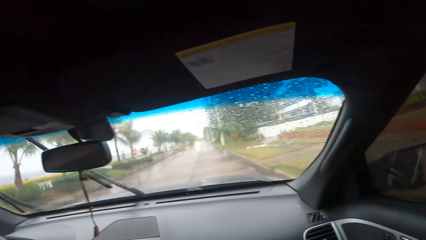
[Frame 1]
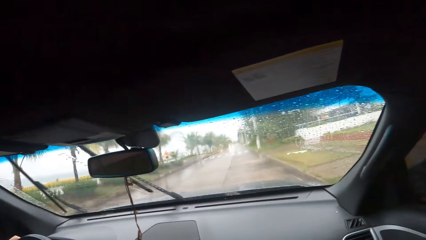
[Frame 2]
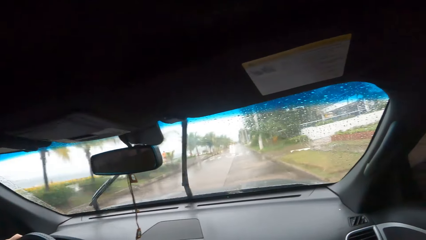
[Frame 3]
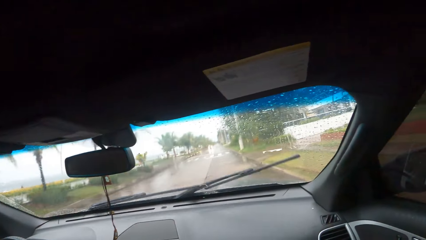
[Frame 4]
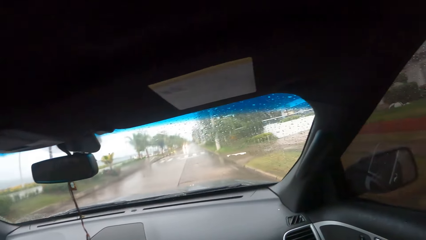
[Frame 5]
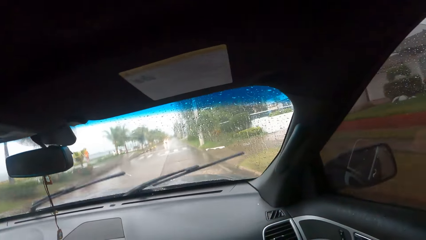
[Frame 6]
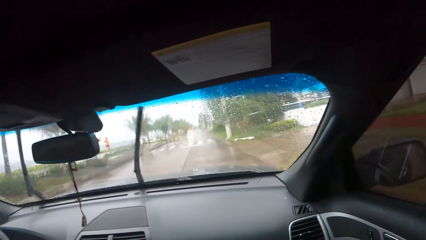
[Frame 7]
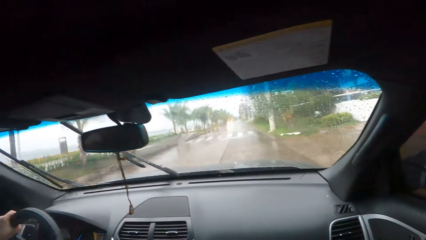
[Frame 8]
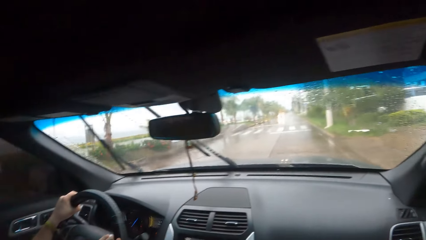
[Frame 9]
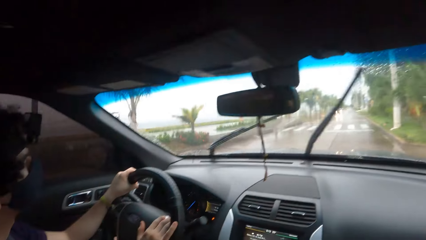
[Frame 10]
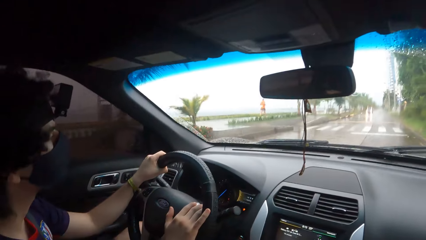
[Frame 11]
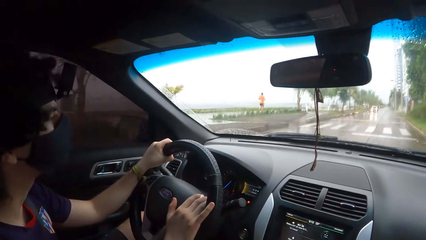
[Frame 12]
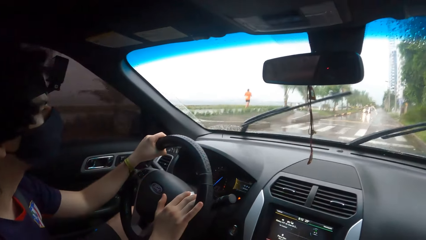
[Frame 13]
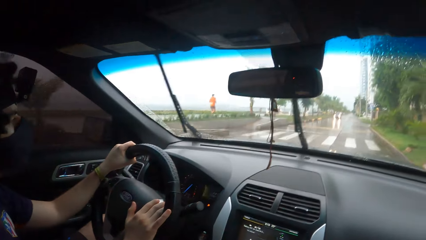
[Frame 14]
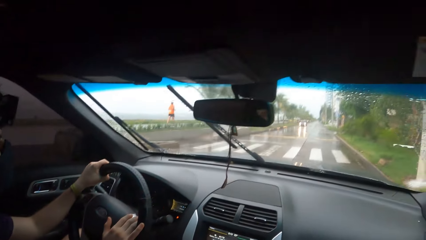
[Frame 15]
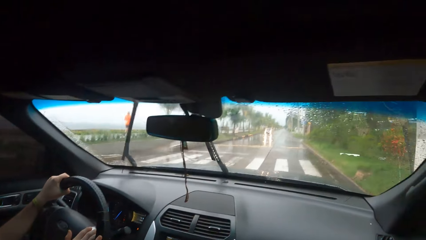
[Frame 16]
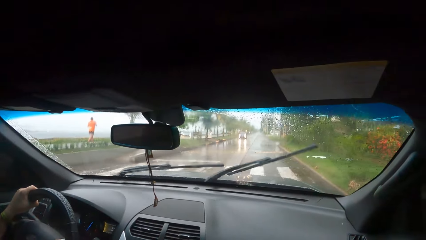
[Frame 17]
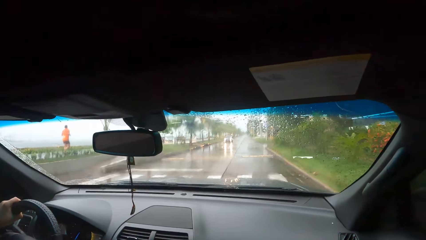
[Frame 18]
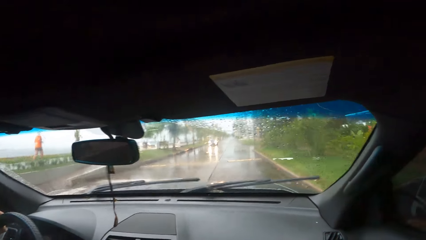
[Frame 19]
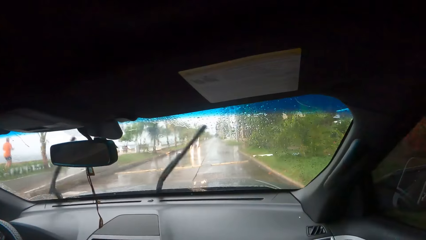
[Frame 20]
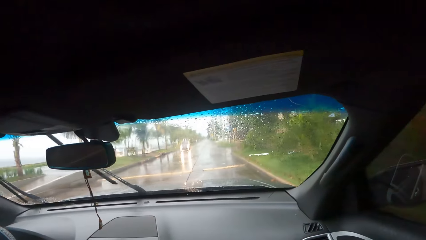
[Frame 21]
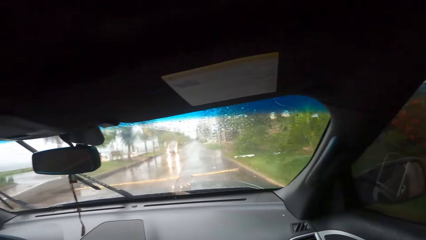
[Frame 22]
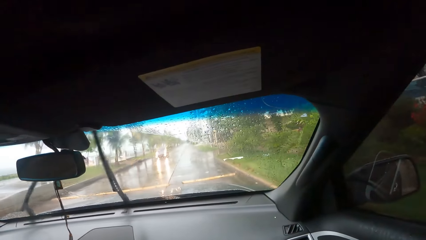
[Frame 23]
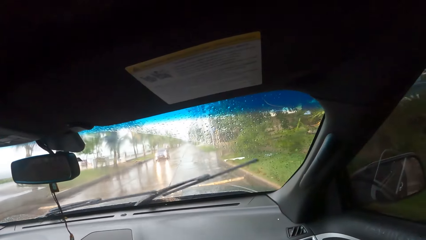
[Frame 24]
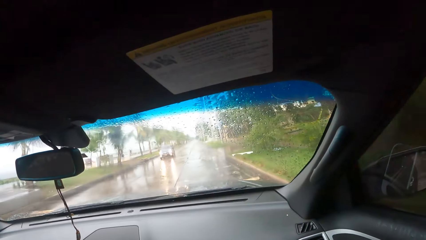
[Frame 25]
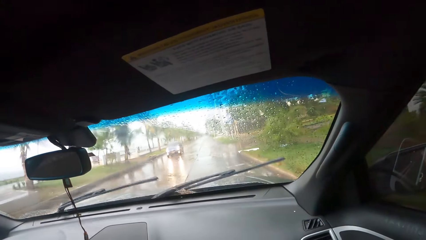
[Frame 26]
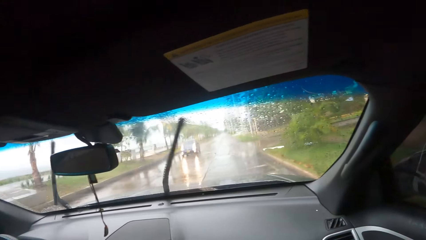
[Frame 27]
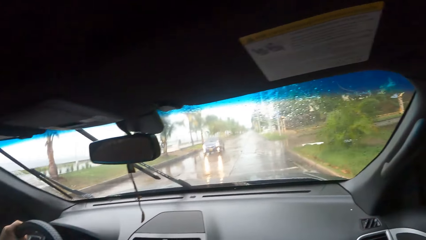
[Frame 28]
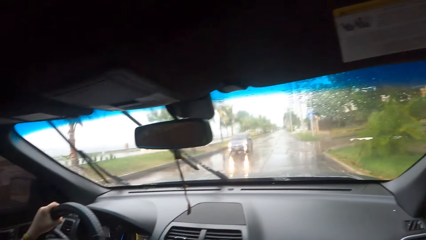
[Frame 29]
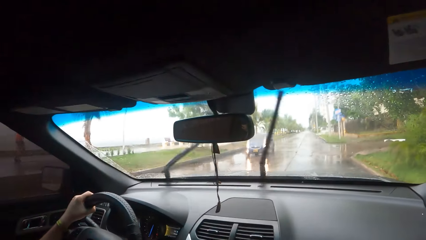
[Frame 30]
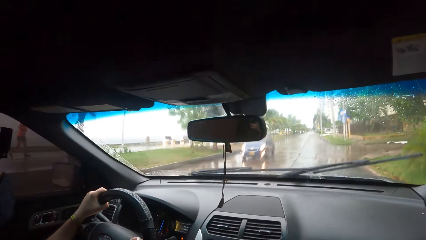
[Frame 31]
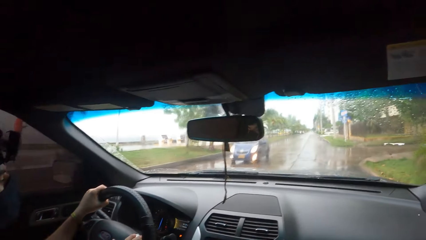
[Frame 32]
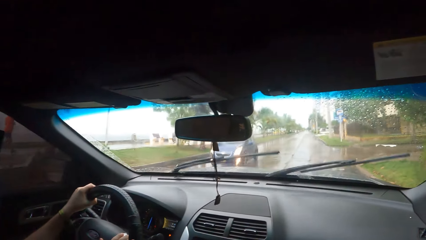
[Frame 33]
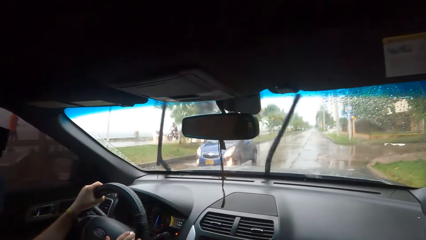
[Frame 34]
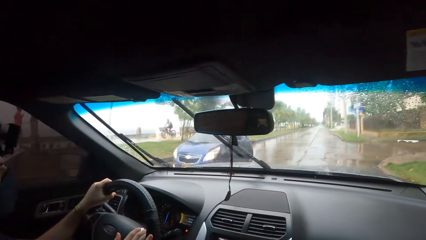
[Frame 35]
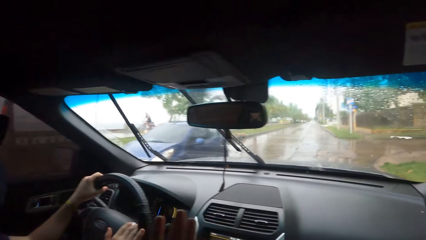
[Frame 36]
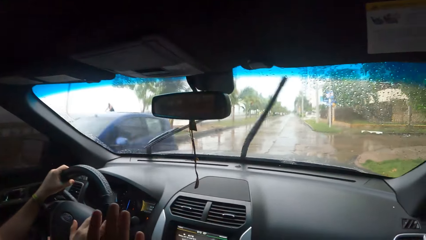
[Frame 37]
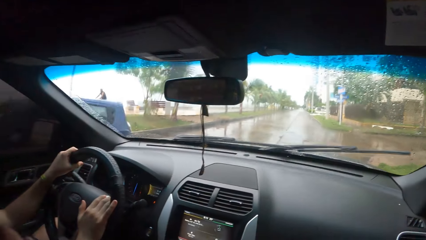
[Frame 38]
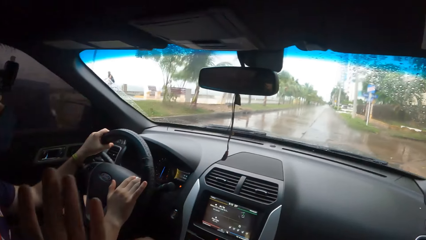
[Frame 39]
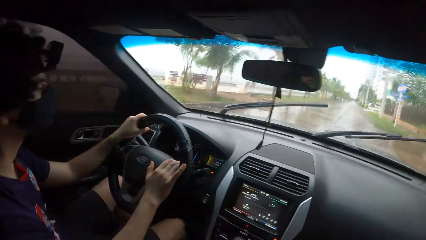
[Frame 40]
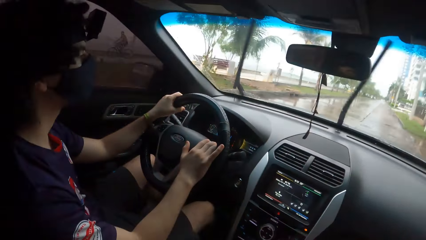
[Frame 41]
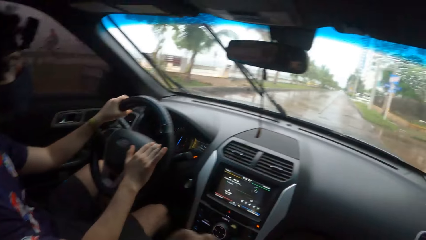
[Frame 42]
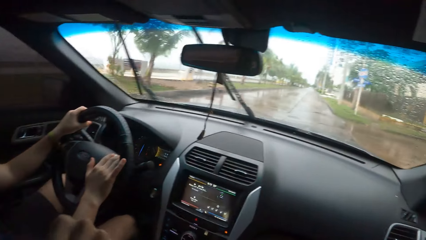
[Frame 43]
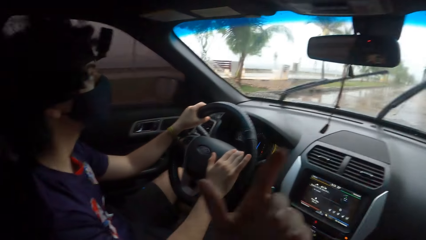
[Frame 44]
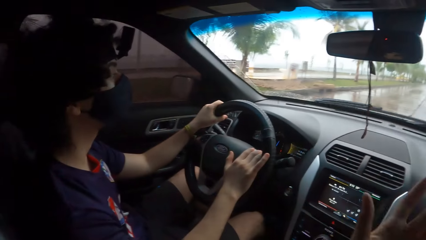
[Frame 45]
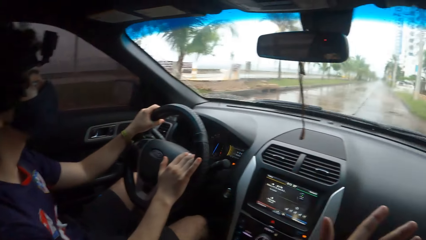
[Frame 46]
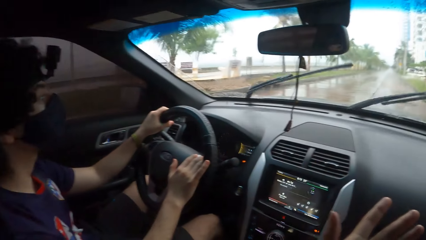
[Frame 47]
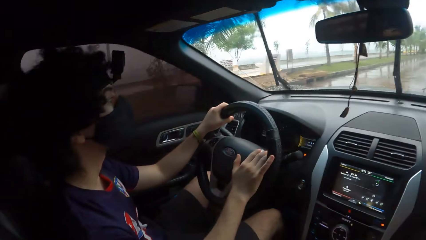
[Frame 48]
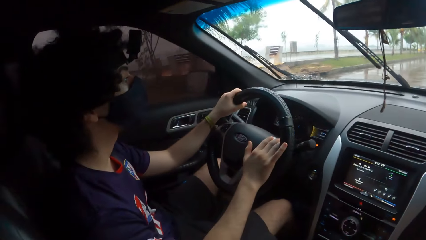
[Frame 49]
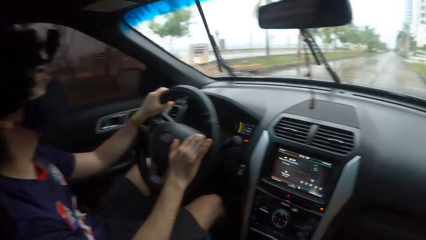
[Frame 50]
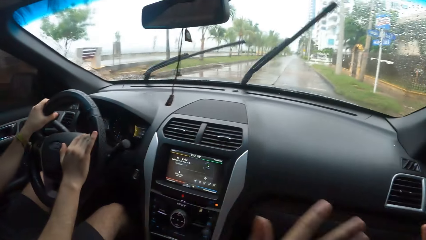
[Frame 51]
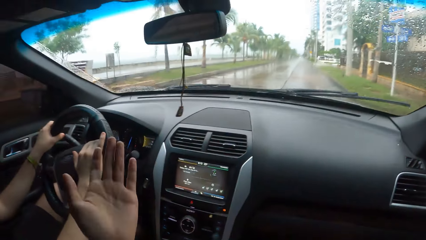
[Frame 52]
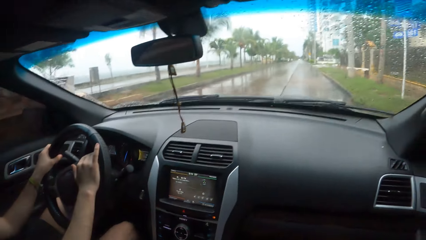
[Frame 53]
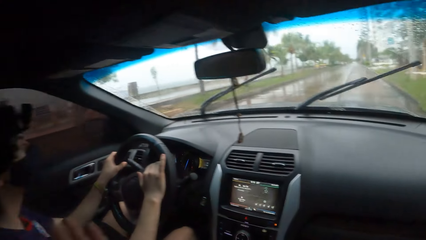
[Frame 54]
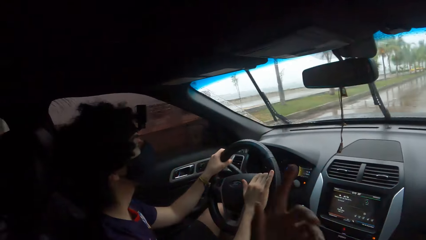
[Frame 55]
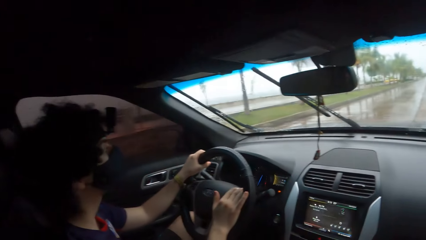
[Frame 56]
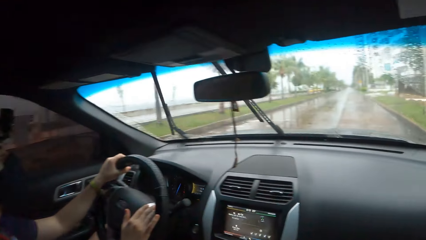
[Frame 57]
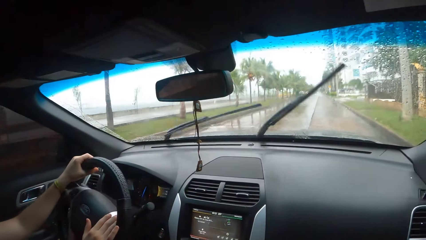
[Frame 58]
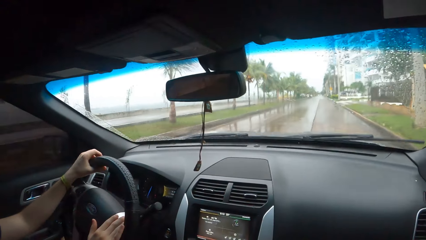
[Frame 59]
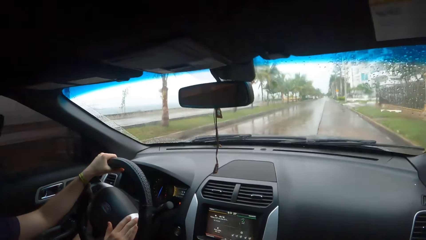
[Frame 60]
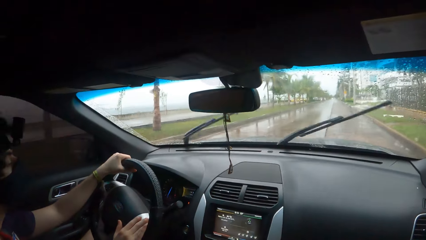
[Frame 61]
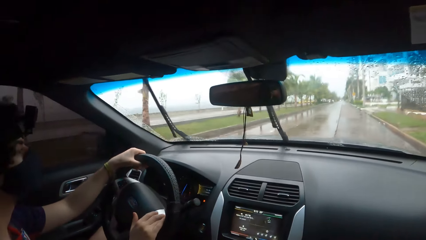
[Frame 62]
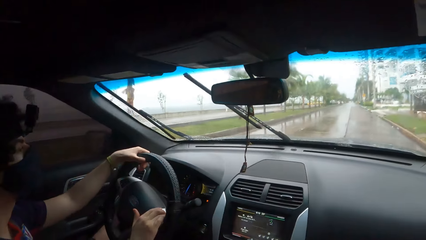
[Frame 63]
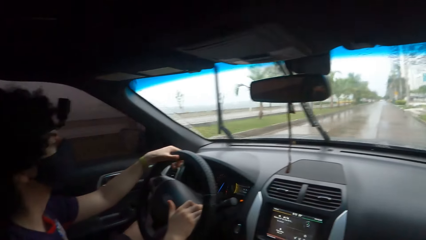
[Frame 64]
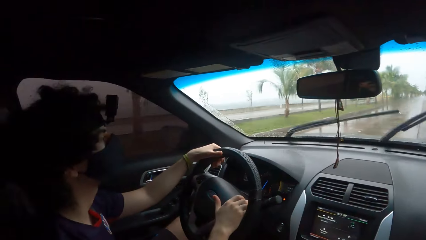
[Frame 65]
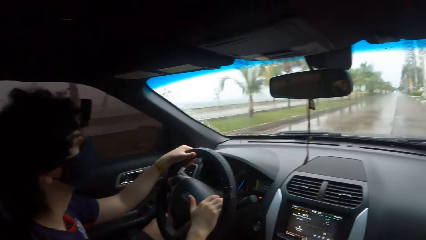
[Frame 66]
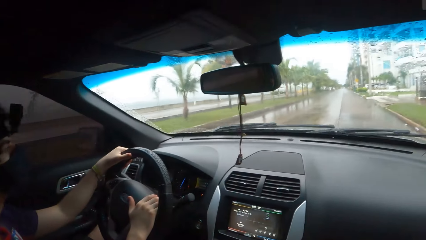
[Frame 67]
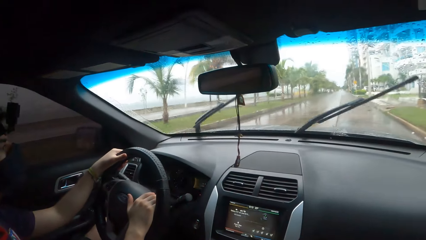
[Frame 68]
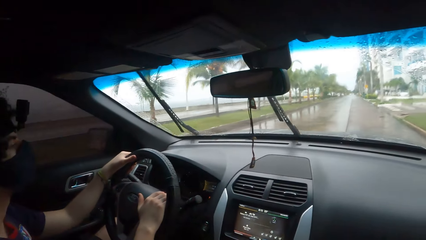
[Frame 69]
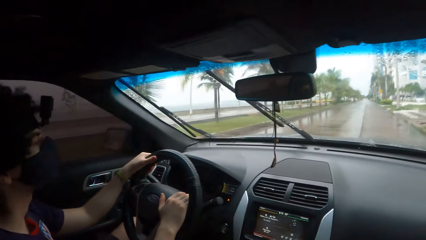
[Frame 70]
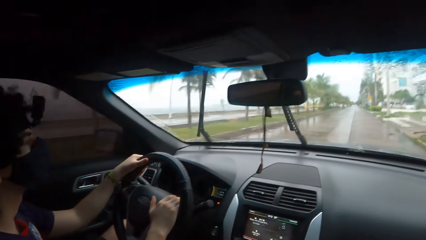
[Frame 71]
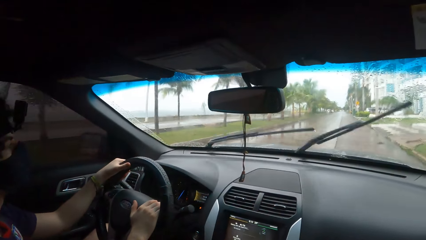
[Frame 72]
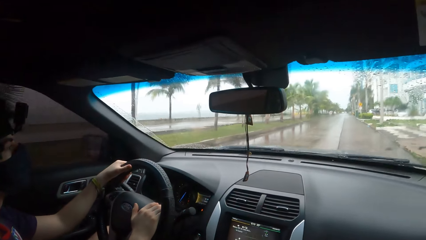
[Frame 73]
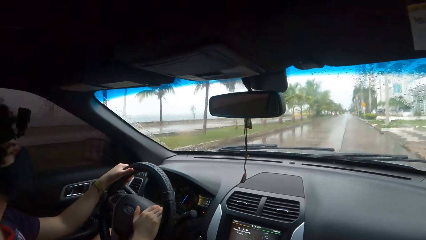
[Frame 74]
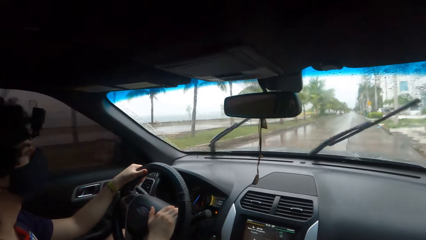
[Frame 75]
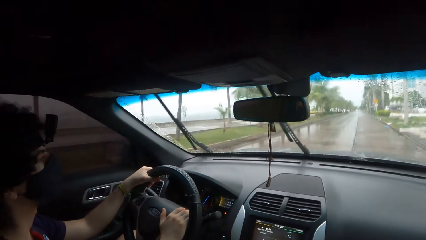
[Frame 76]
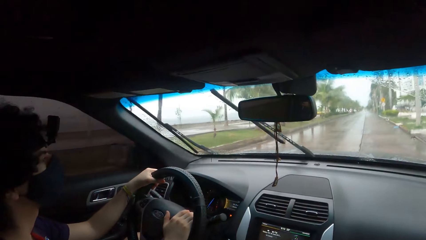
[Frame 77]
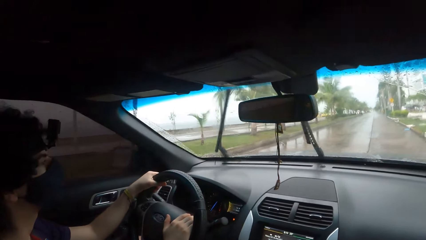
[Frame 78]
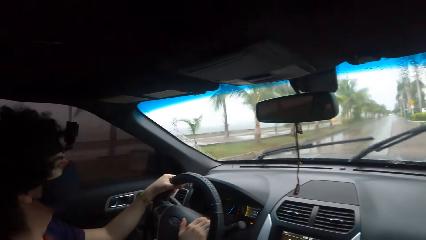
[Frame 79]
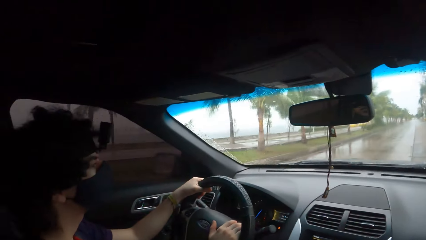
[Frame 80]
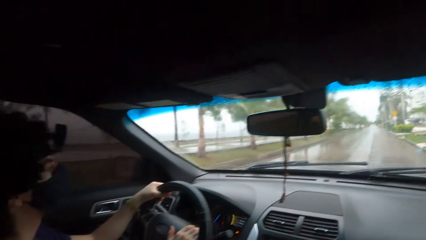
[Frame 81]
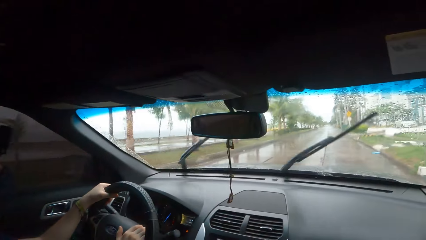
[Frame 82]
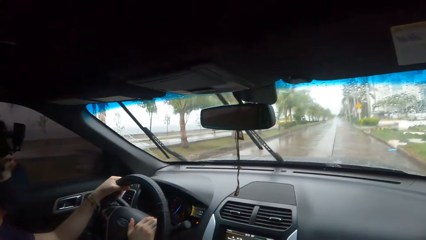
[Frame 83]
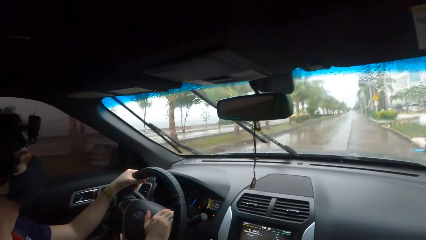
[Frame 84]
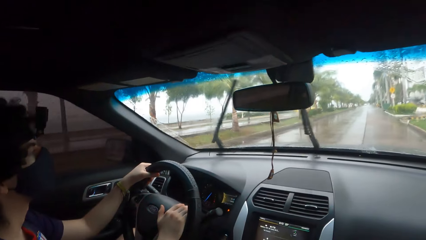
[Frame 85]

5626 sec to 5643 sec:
The camera wearer converses with a person. They look forward. They converse with the person. They use hand gestures and look outside the car window. They look forward. They look outside the car window. They converse with the person.
